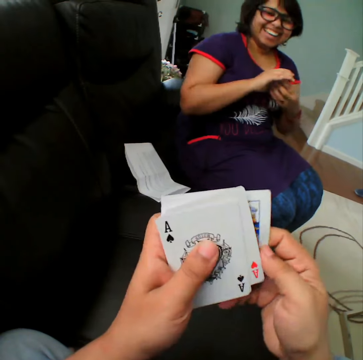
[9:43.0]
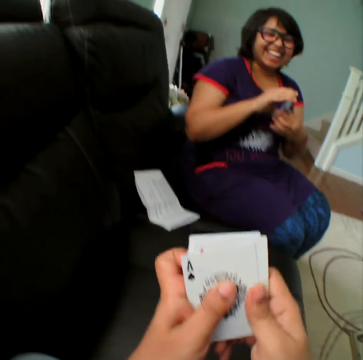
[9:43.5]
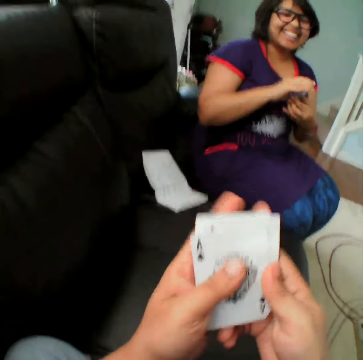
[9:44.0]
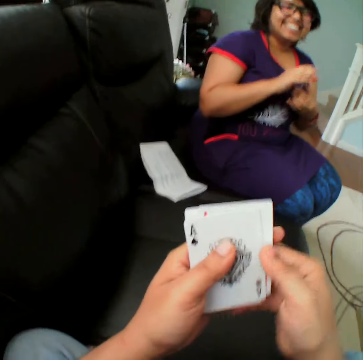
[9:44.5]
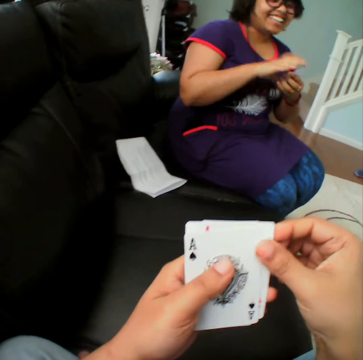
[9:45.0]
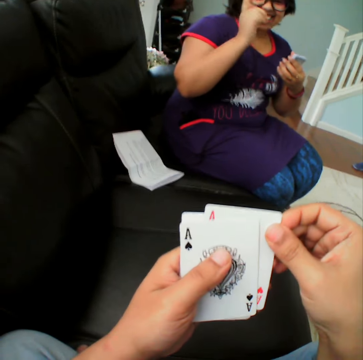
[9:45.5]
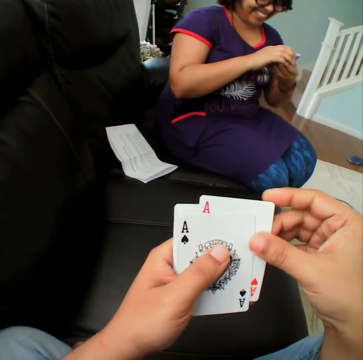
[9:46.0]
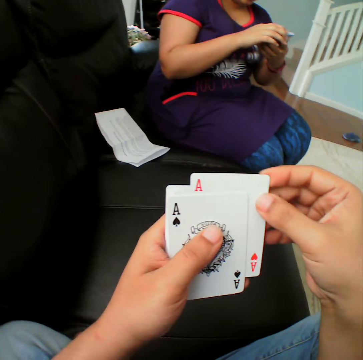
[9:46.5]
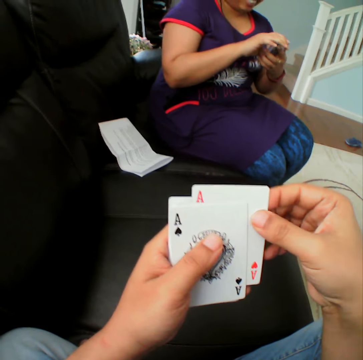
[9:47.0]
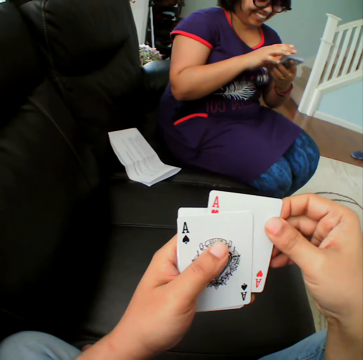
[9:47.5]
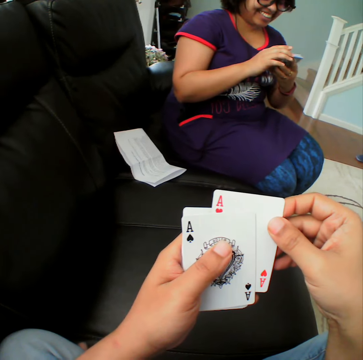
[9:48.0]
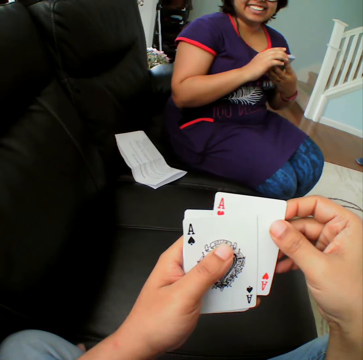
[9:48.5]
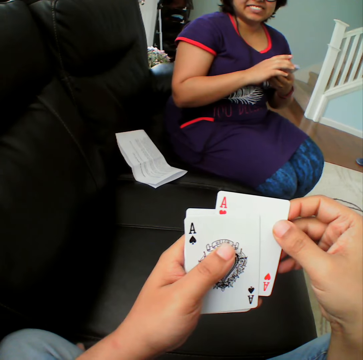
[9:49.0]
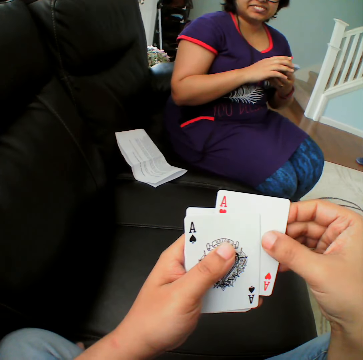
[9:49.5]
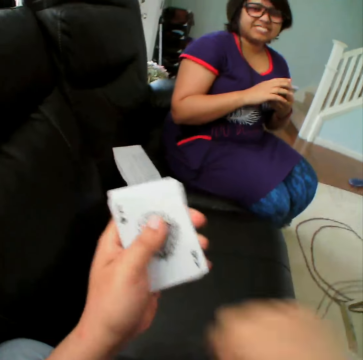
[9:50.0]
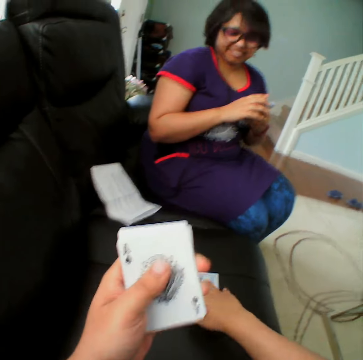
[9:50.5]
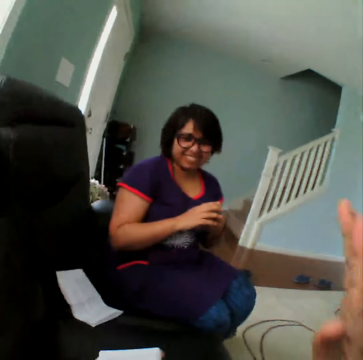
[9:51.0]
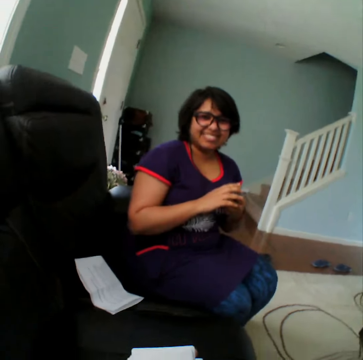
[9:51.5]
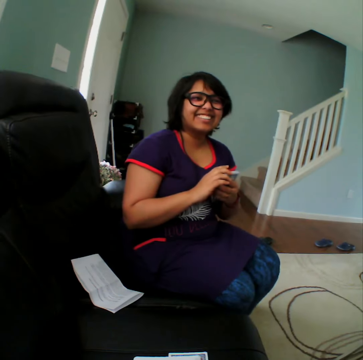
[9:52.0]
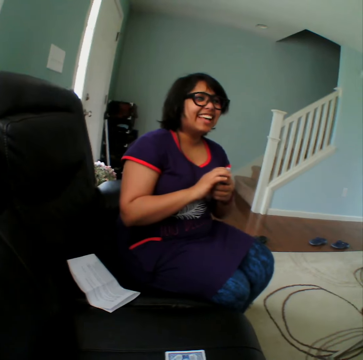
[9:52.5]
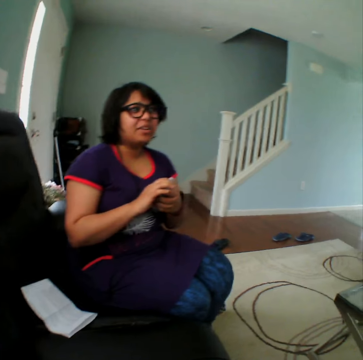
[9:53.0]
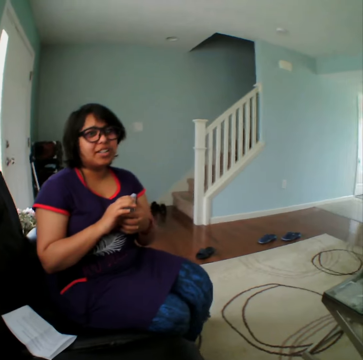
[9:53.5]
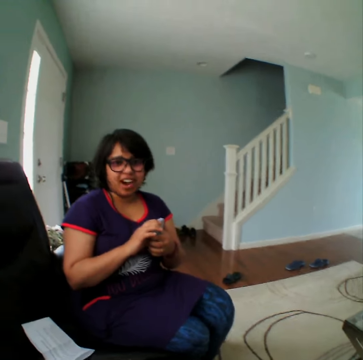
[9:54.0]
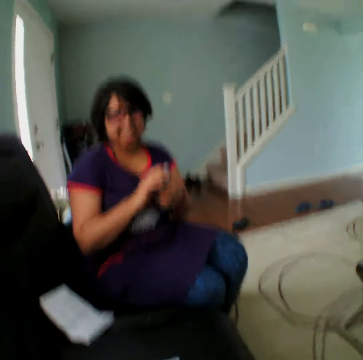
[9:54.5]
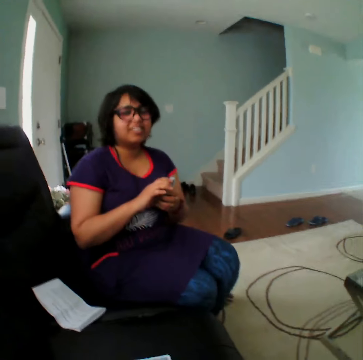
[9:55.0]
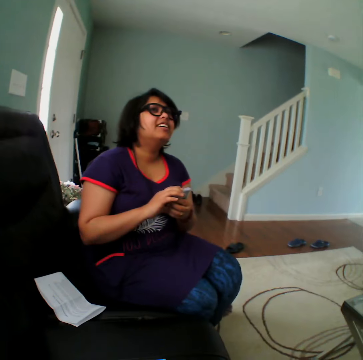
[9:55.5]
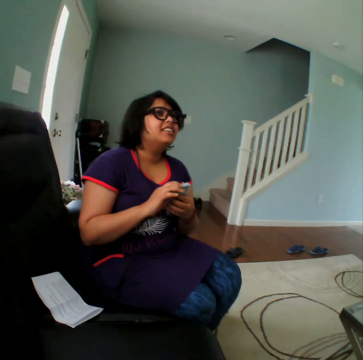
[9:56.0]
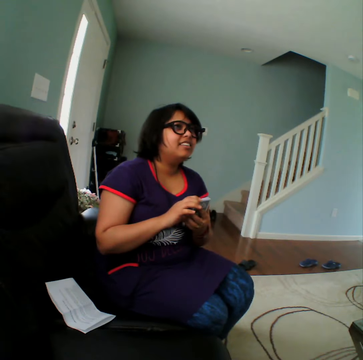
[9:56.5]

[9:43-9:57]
The camera wearer picks up the card. A woman puts the card down. The camera wearer places the card on the table. They converse with the woman.

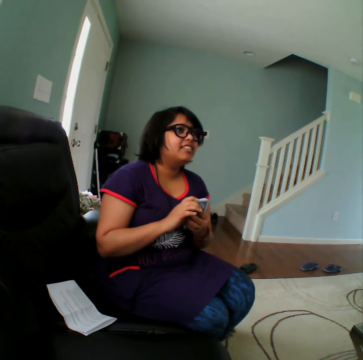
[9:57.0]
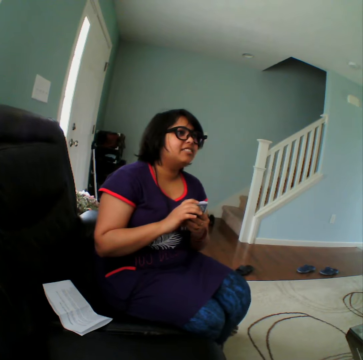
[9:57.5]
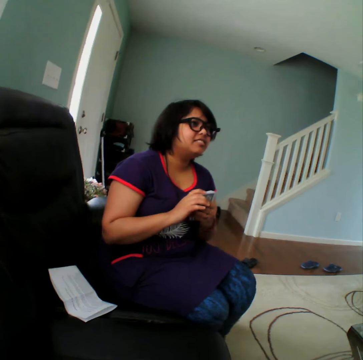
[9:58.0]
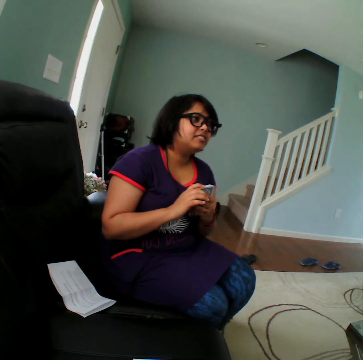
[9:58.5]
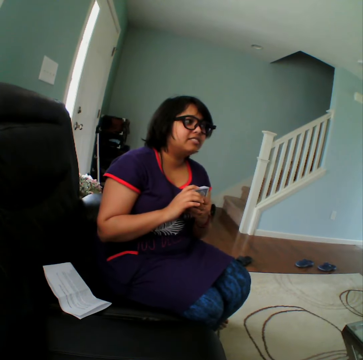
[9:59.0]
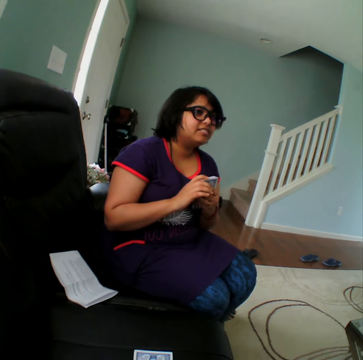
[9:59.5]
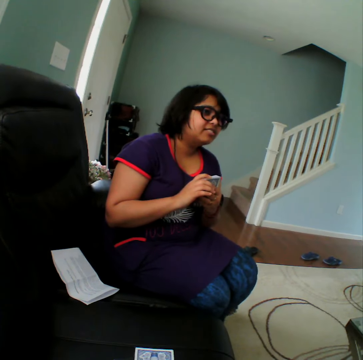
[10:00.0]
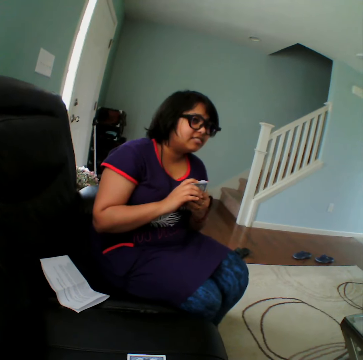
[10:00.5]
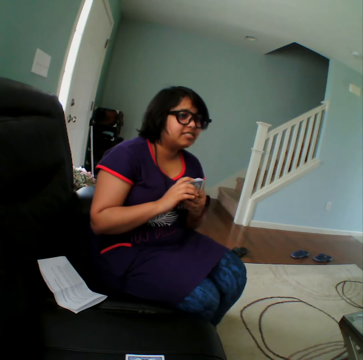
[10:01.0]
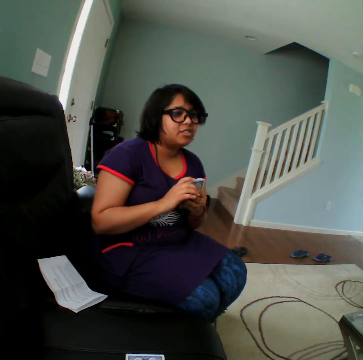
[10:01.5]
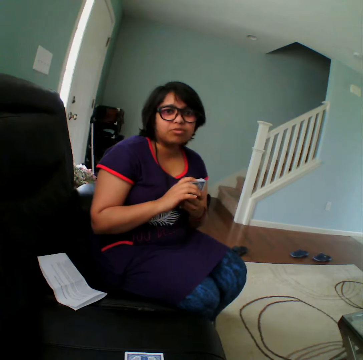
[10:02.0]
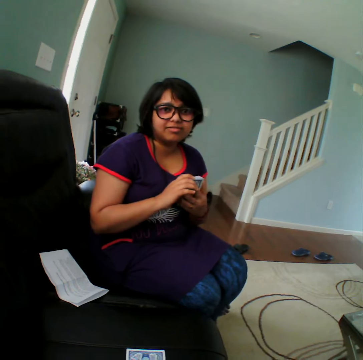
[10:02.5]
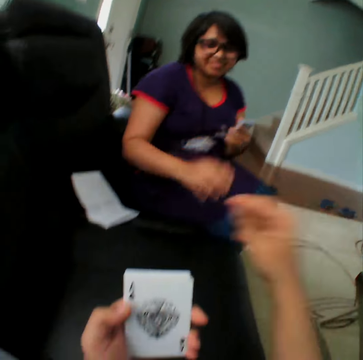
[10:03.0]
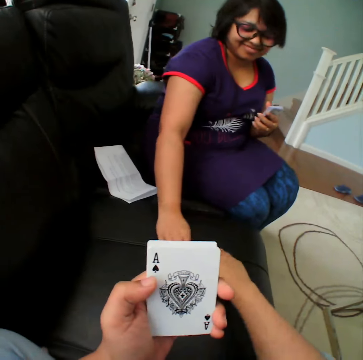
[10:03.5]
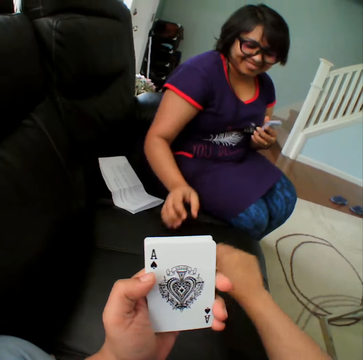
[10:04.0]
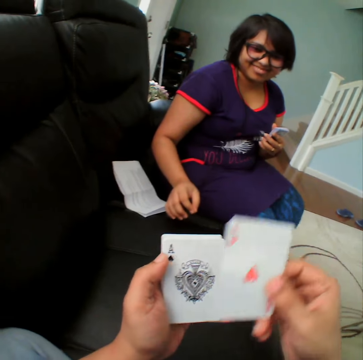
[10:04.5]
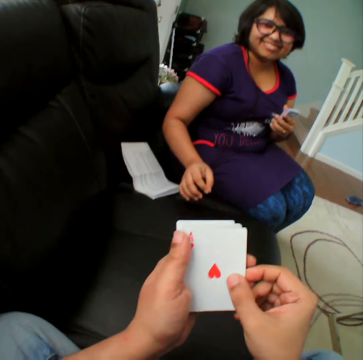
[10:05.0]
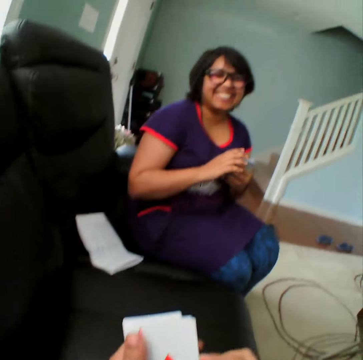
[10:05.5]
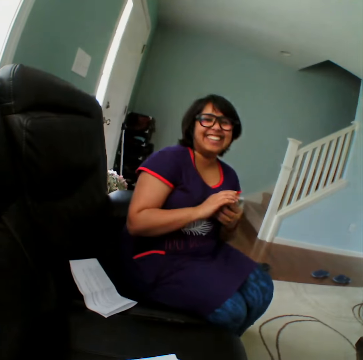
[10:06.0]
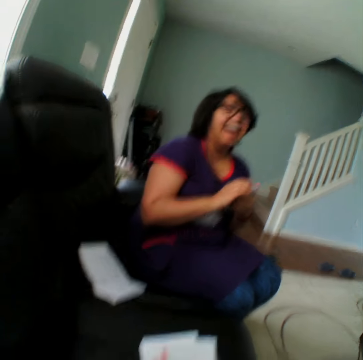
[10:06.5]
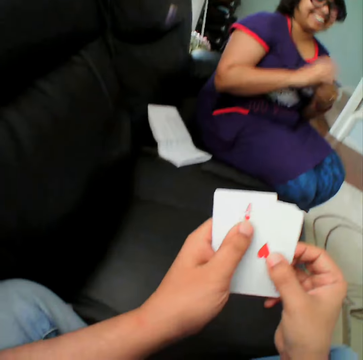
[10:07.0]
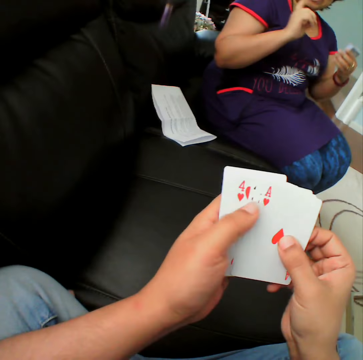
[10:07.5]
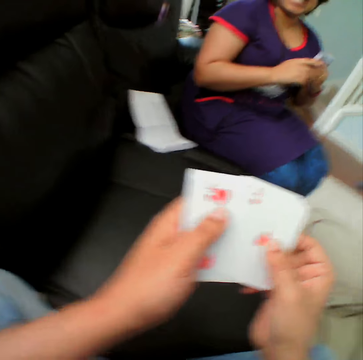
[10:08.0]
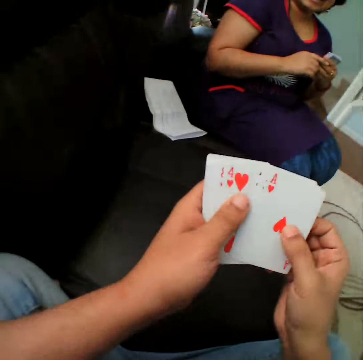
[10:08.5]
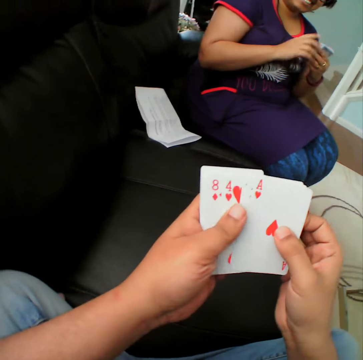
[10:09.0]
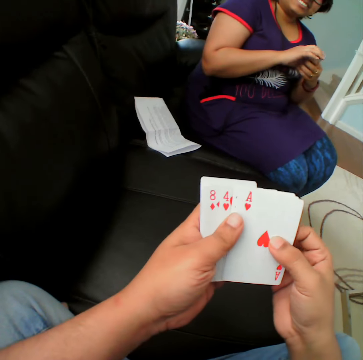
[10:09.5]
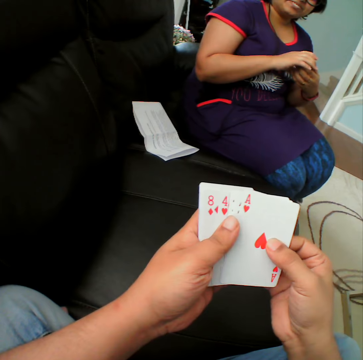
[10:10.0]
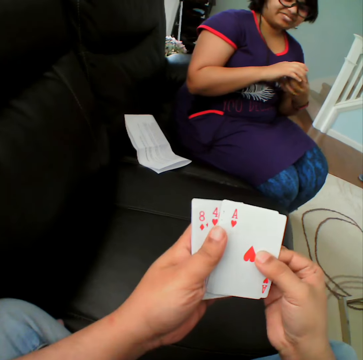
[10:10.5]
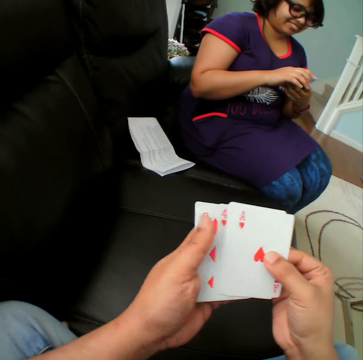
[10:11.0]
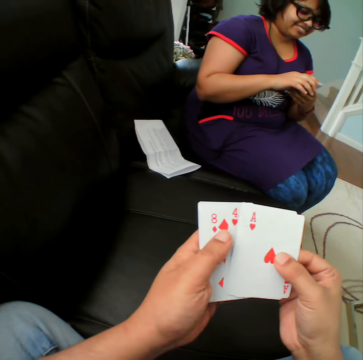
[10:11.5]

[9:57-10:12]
The camera wearer picks up the card. They converse with a woman.

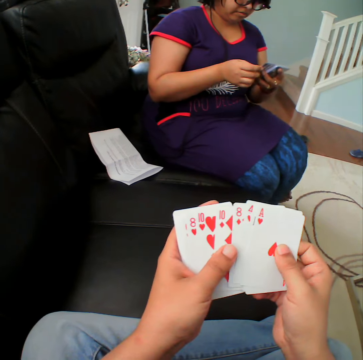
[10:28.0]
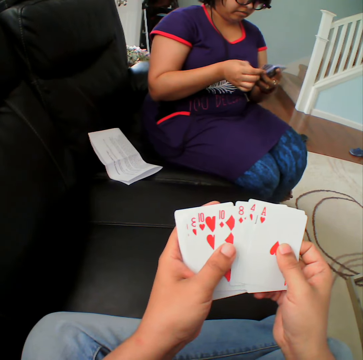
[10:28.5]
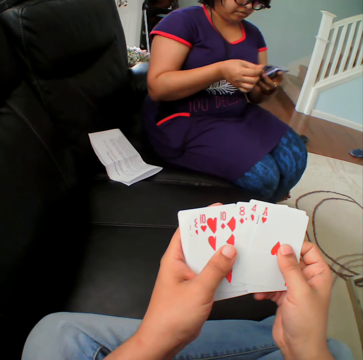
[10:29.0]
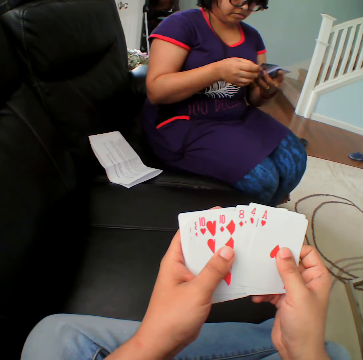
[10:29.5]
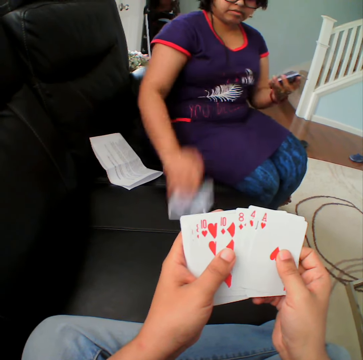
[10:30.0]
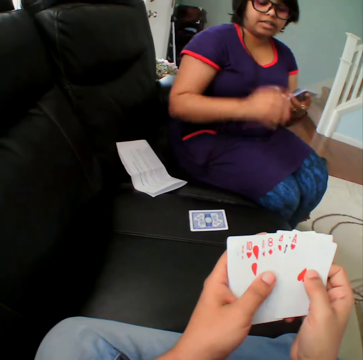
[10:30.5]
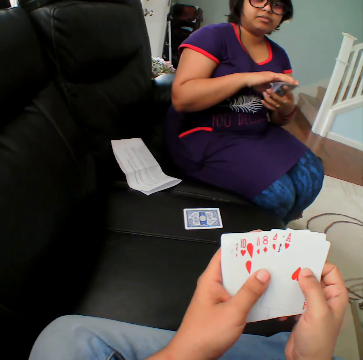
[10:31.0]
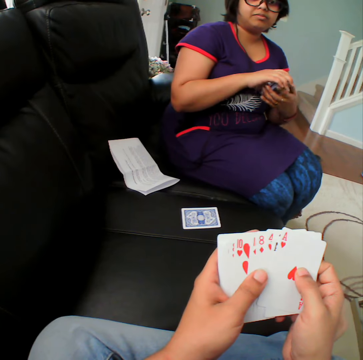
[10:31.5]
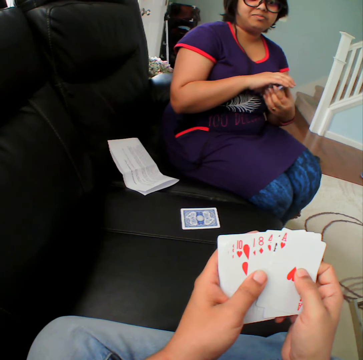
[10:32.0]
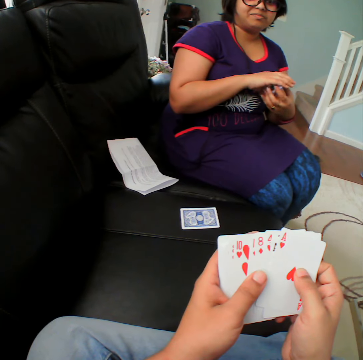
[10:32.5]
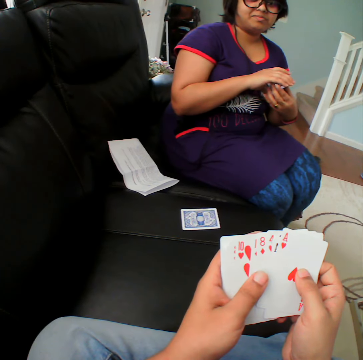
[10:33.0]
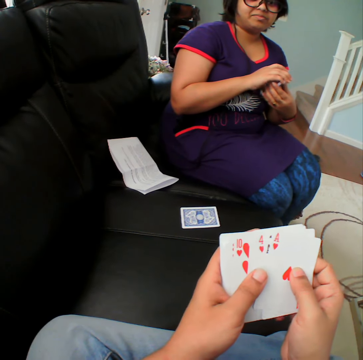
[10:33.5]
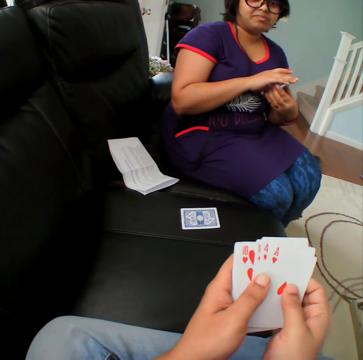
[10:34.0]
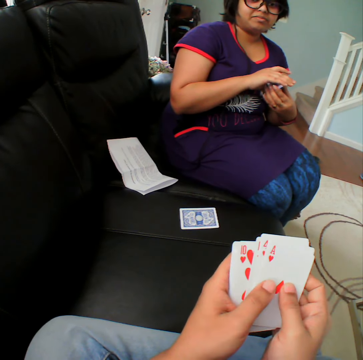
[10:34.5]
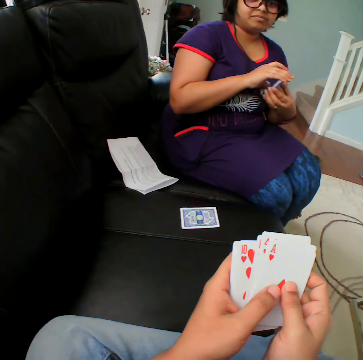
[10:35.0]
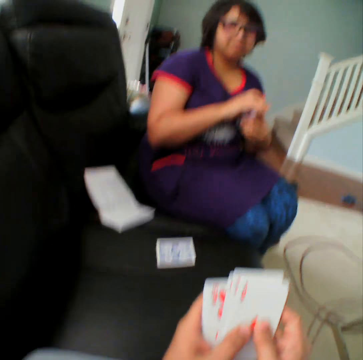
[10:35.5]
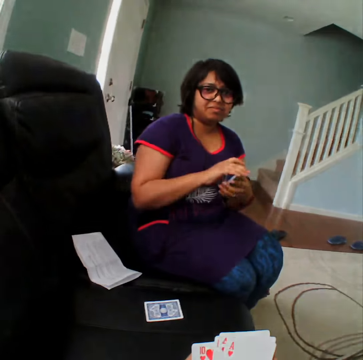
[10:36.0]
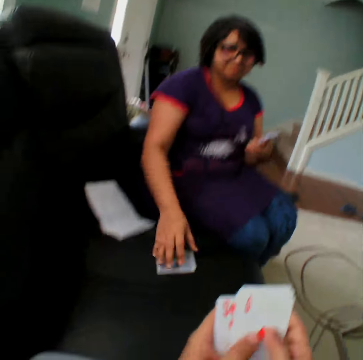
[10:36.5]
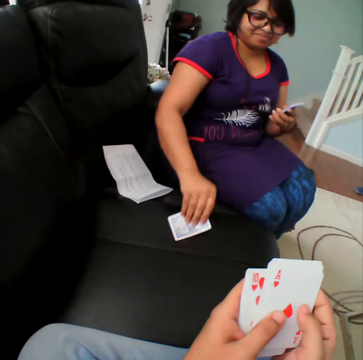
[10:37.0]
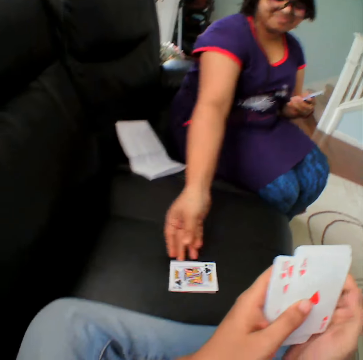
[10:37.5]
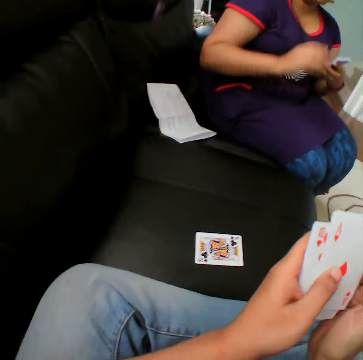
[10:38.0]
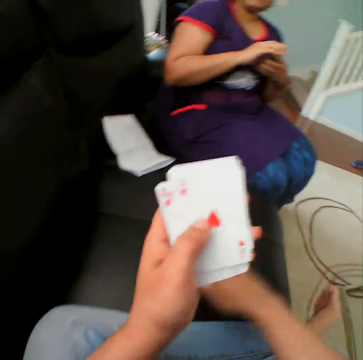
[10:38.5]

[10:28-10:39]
A woman picks up the card and places the card on the couch. The camera wearer converses with the woman. The woman turns the card upside down.
